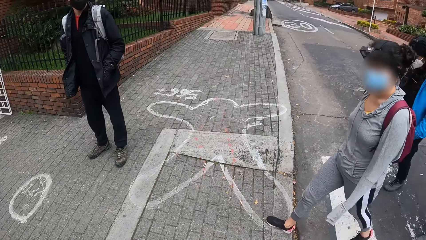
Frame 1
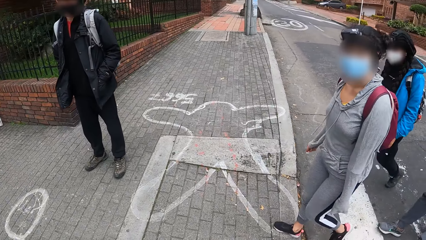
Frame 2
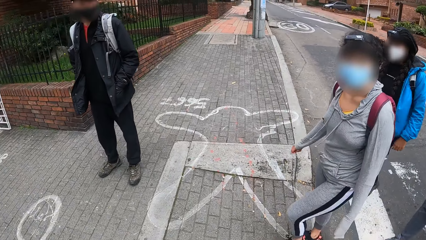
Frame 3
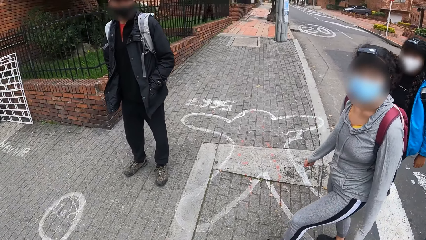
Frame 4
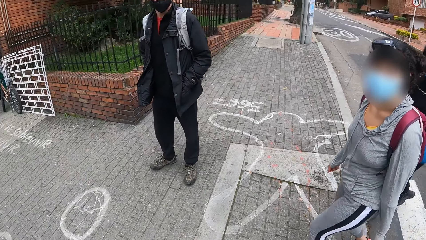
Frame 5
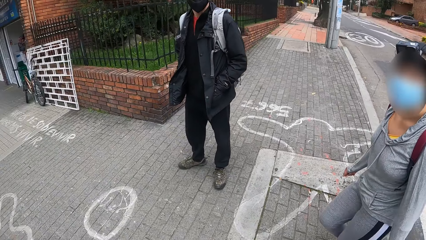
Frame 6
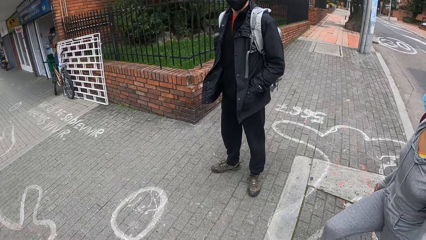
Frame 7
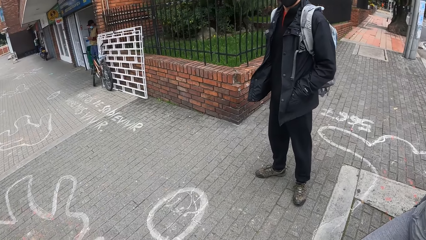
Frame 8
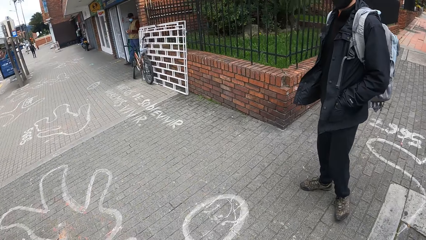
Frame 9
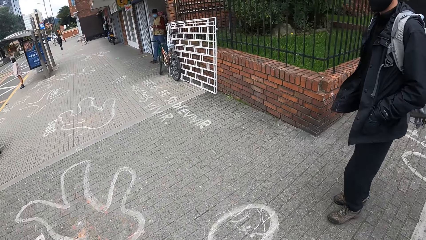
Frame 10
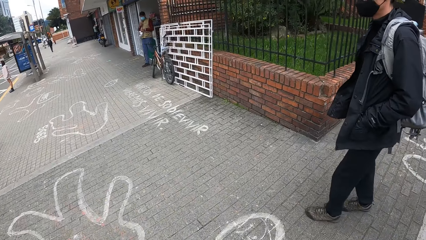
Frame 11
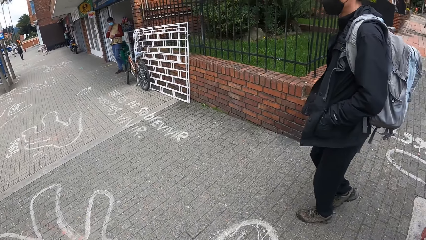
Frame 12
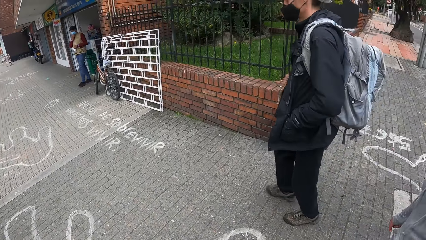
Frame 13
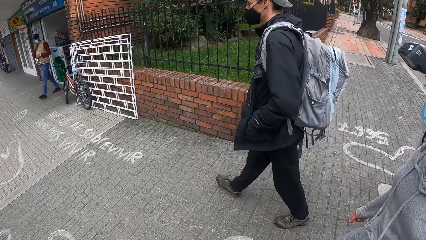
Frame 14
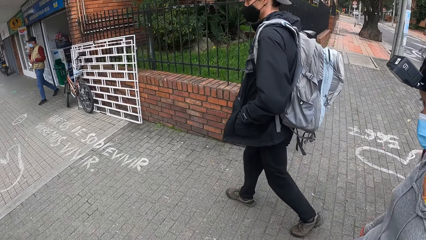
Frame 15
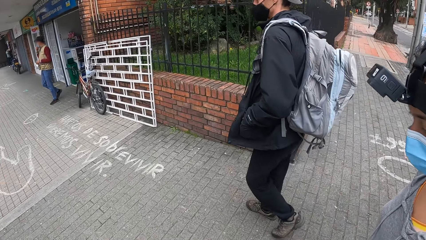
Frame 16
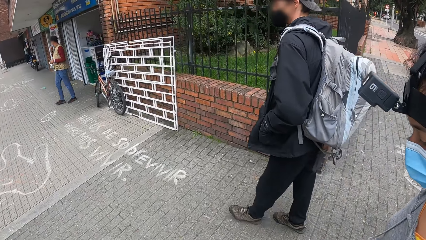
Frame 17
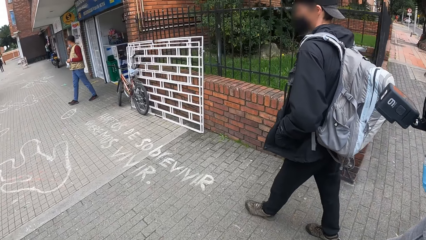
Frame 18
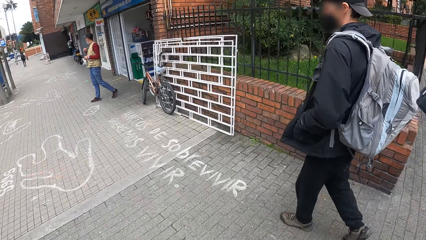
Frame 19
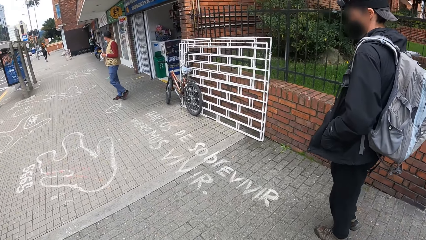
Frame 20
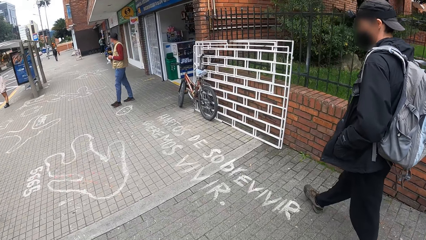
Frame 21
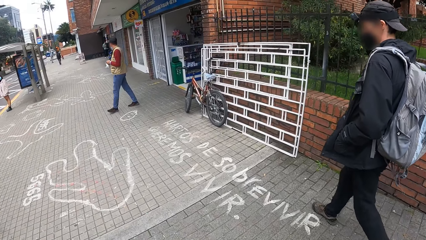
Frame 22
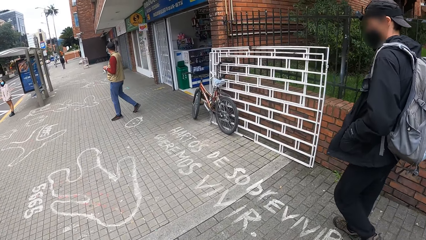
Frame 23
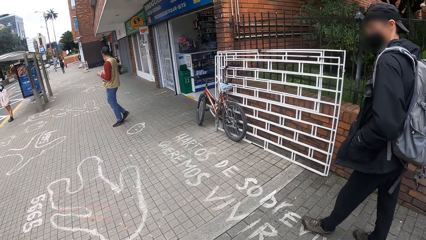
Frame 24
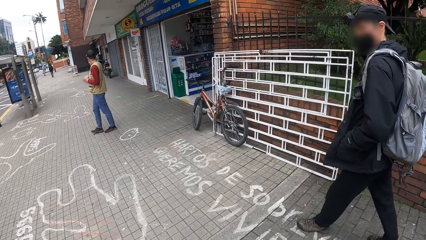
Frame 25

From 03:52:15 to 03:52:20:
The camera wearer walks on a walkway with a girl, another girl, a man, another man and a third girl.

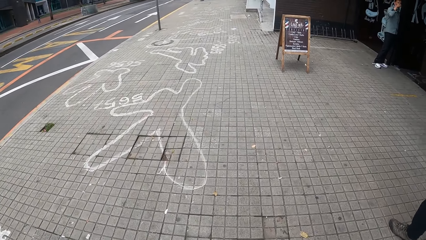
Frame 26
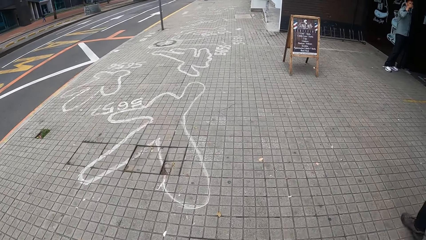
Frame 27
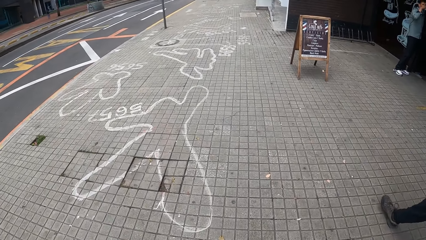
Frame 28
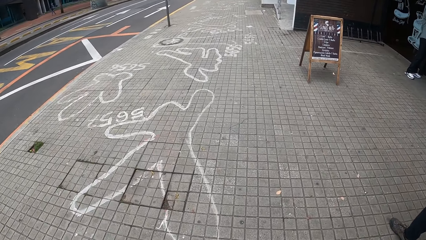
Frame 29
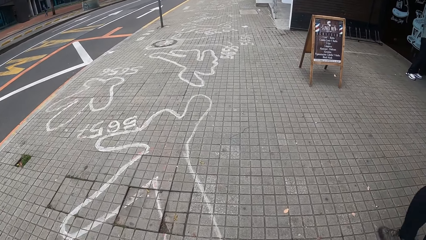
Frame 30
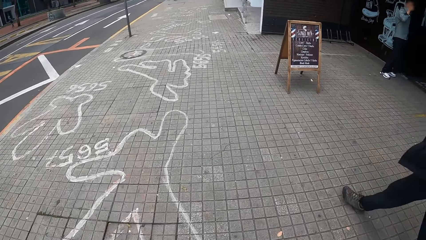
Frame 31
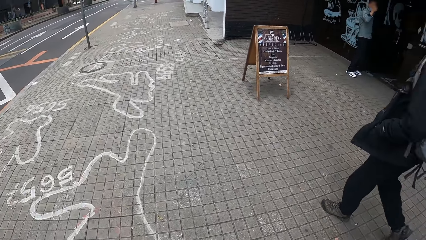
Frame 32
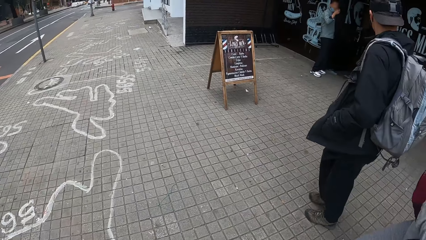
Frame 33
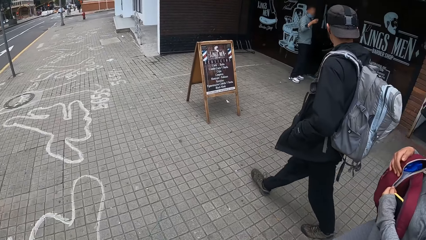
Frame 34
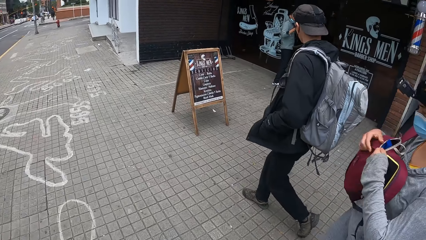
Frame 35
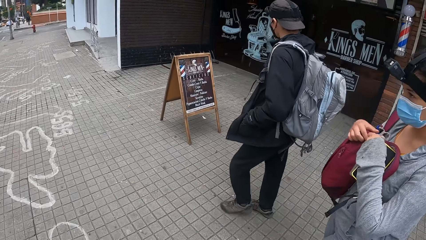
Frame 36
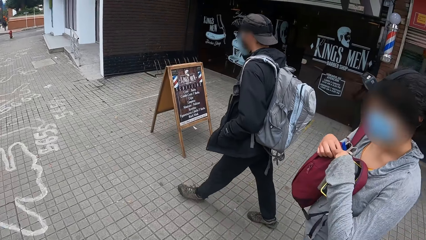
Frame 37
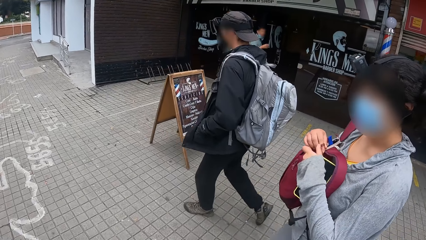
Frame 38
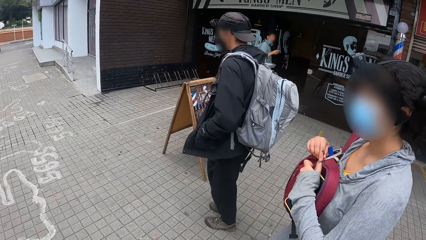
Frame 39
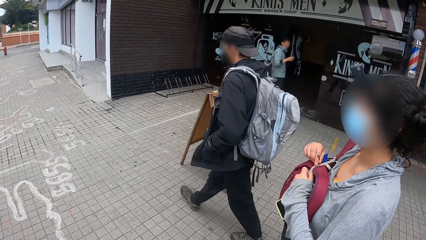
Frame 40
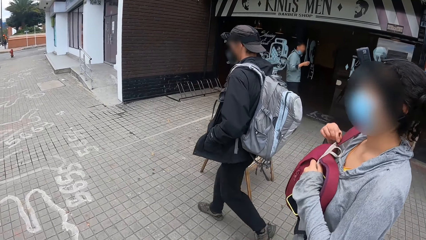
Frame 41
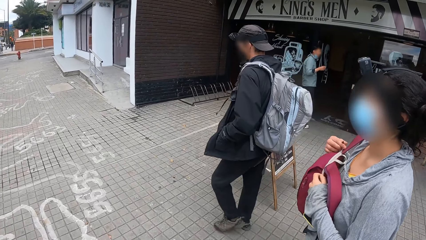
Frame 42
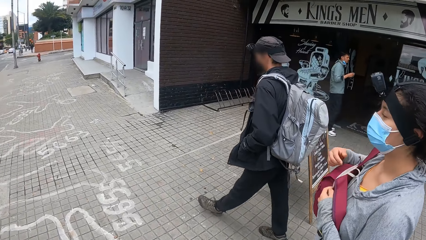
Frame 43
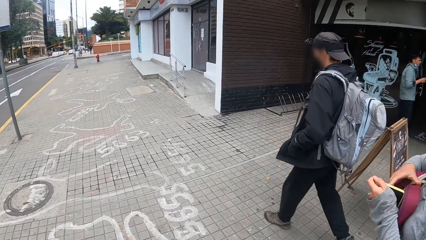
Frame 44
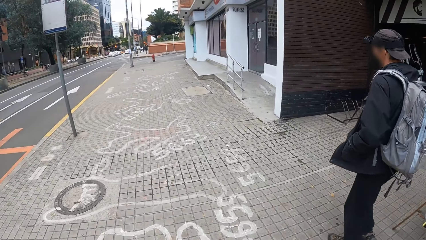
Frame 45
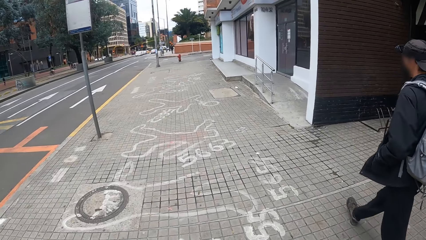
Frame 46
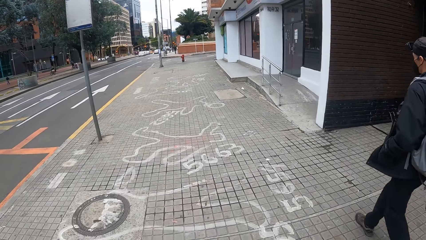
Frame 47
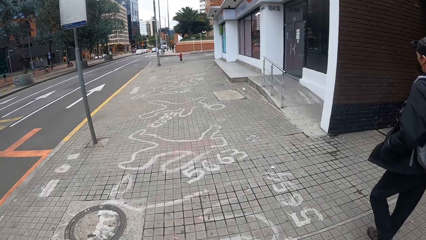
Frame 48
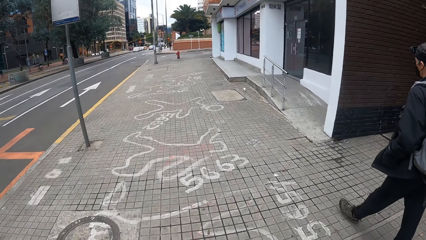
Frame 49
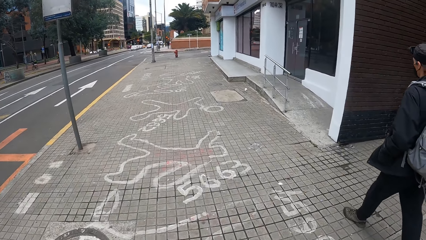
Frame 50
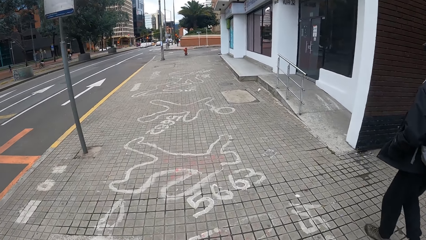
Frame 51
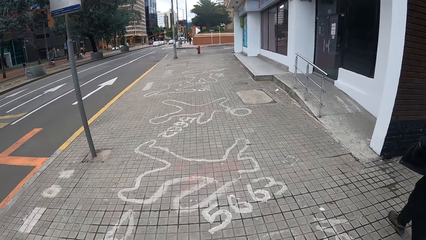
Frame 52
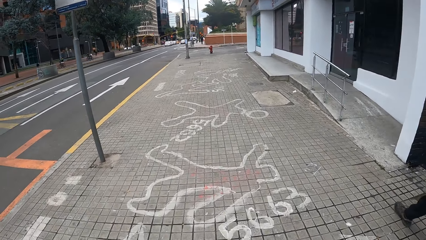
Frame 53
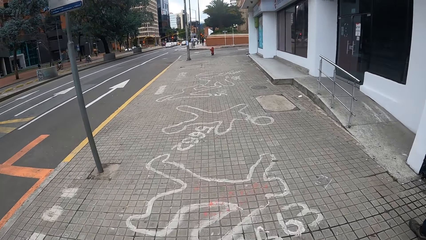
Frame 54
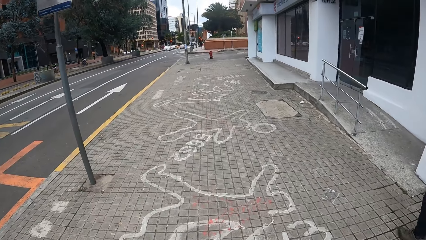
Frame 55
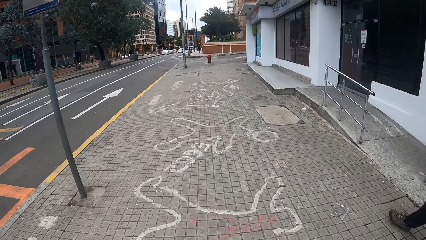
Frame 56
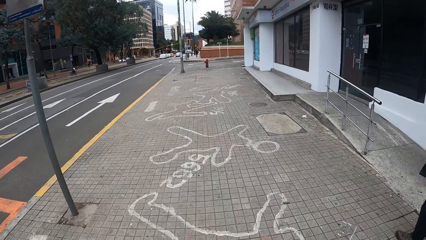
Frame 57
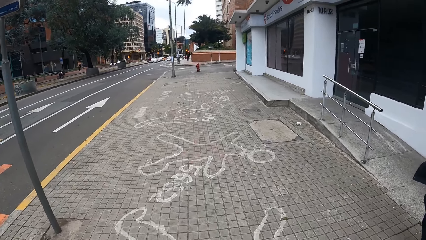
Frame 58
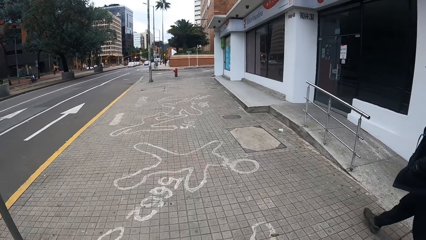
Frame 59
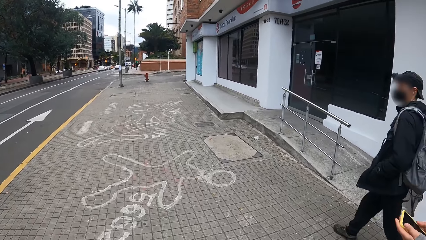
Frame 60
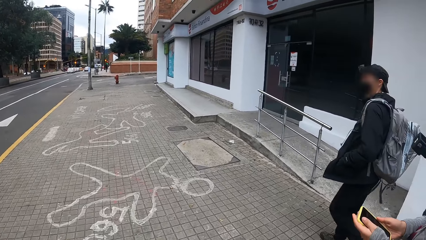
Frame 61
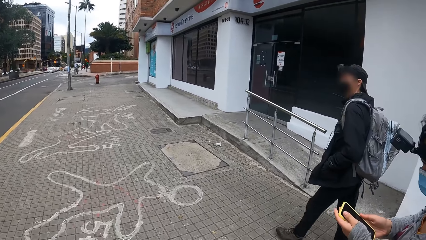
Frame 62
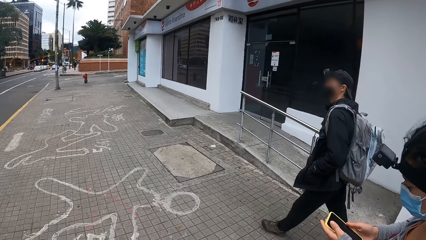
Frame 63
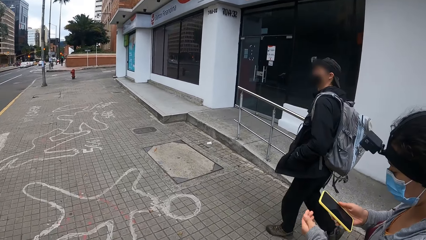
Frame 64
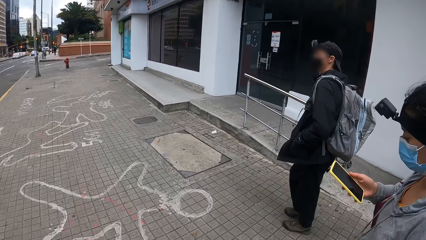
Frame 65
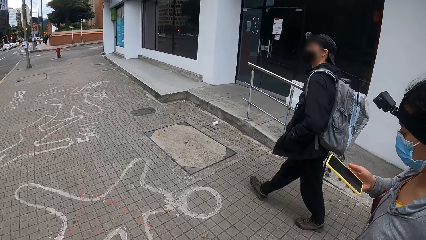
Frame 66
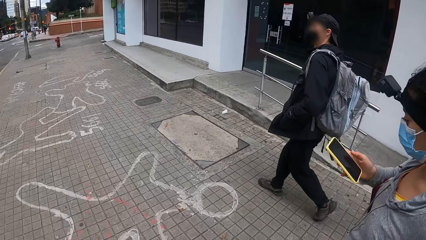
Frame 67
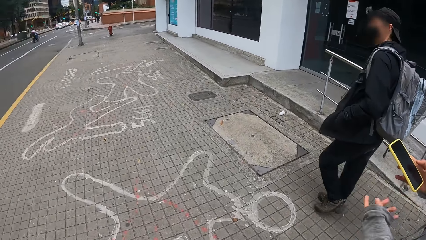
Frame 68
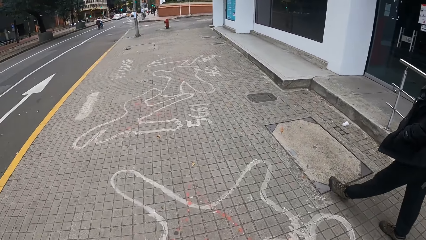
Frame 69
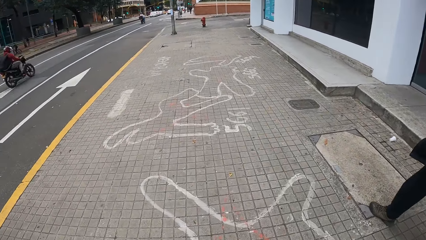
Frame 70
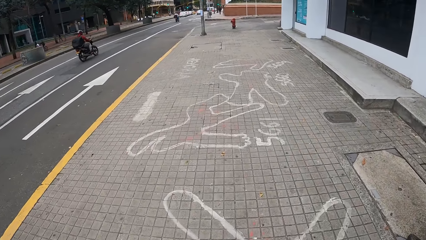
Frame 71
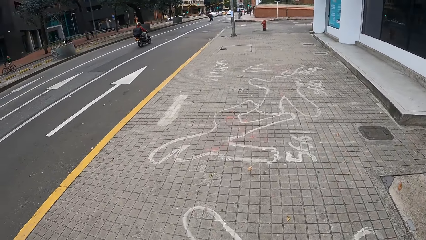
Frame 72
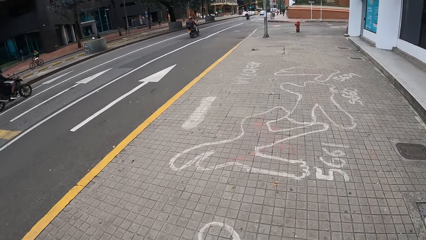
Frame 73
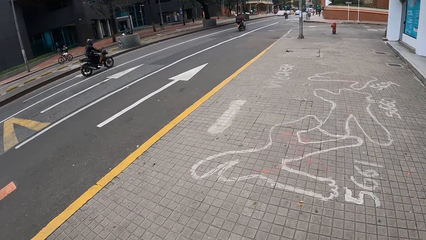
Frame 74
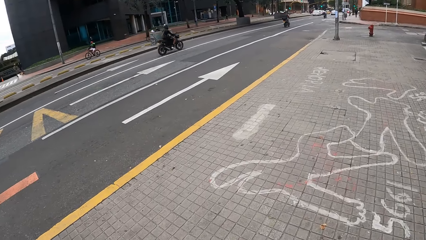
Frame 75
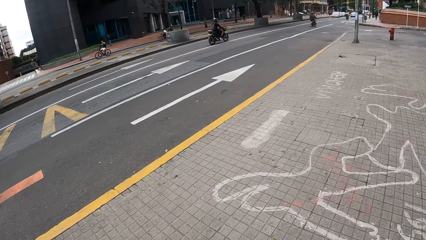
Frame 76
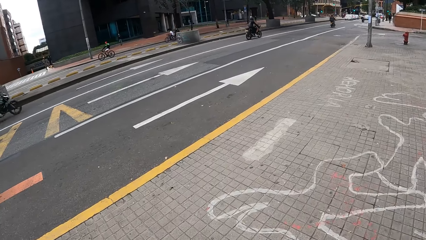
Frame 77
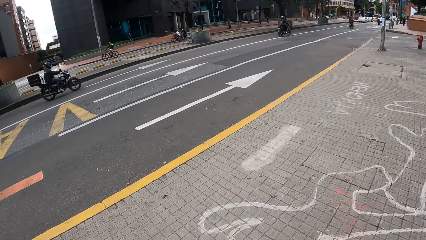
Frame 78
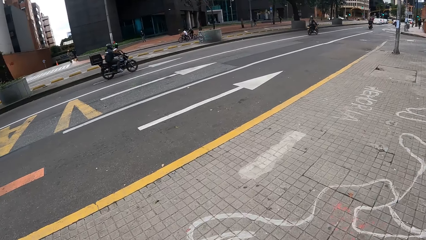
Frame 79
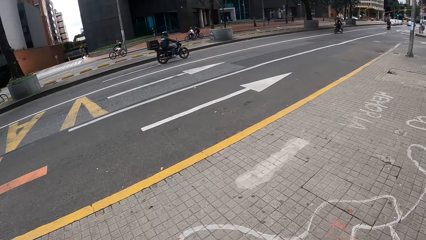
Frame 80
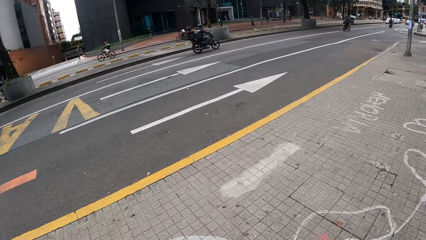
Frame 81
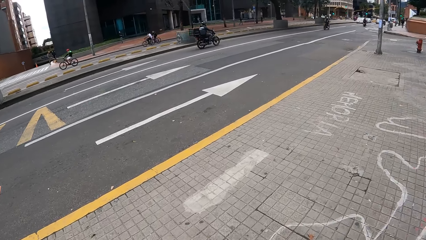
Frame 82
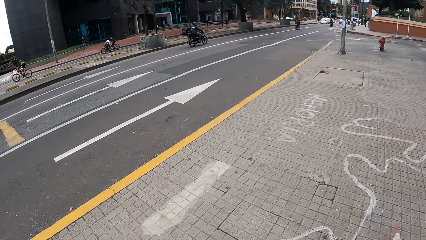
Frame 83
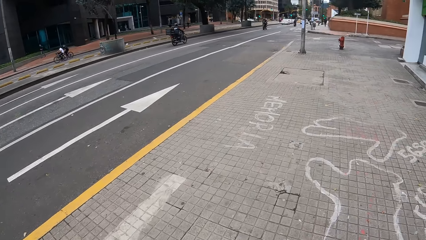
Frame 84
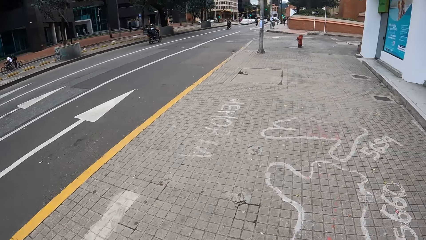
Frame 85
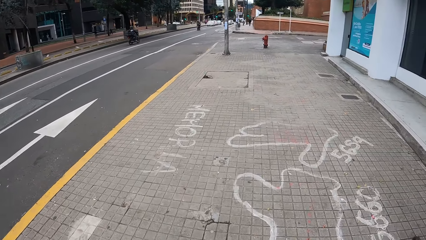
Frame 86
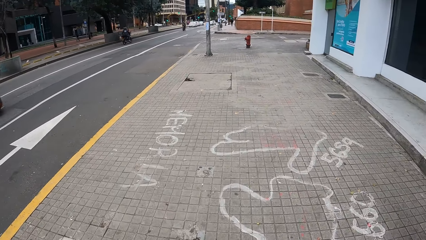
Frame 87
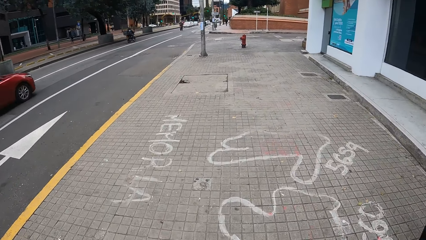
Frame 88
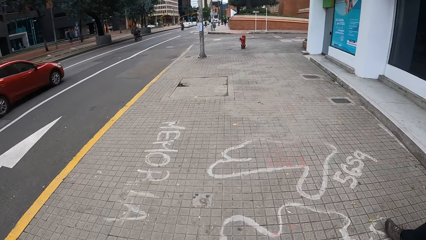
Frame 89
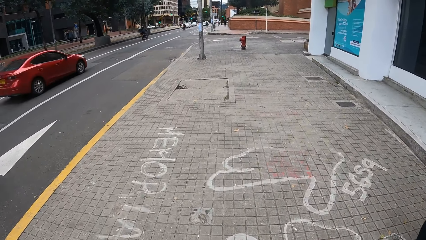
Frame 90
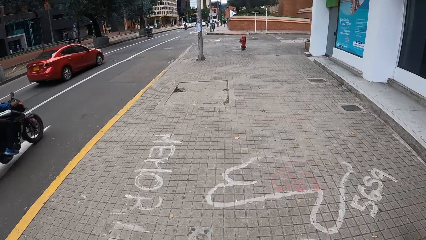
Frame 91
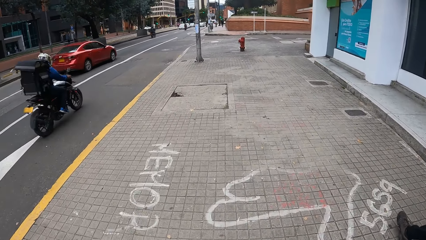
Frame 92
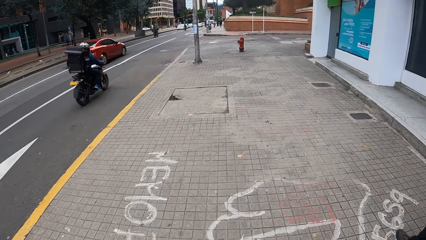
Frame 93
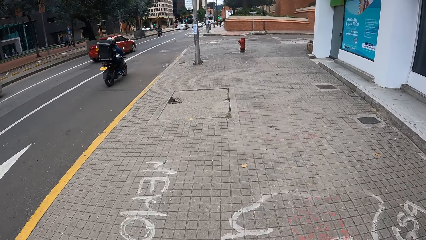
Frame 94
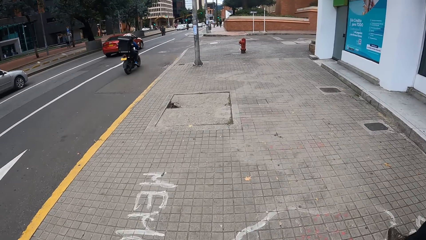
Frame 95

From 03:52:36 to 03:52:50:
The girl opens the bag with her right hand and operates the phone with her right hand.
